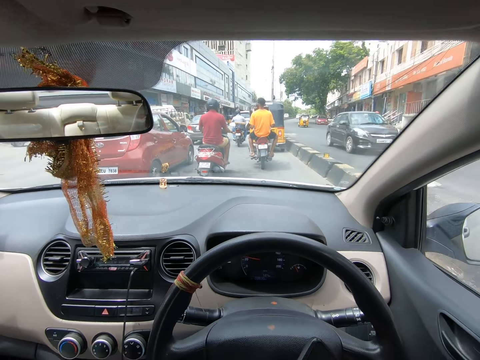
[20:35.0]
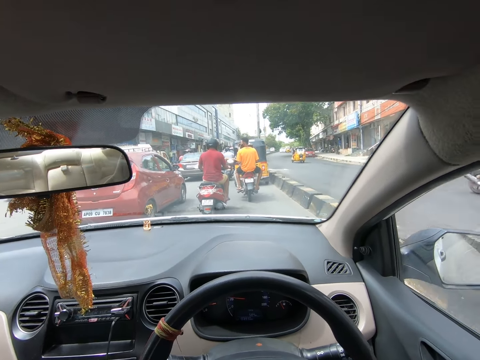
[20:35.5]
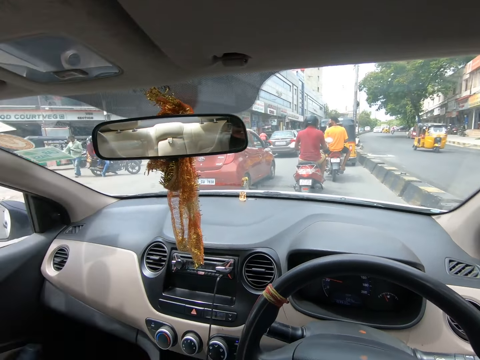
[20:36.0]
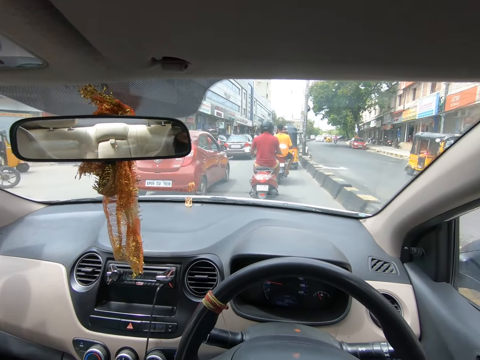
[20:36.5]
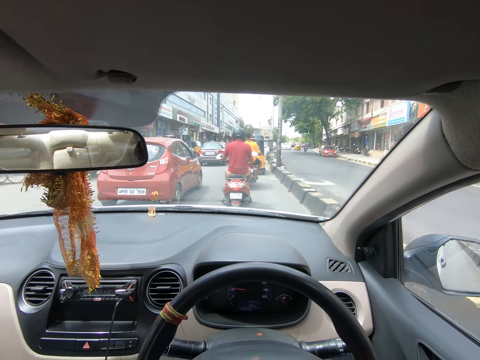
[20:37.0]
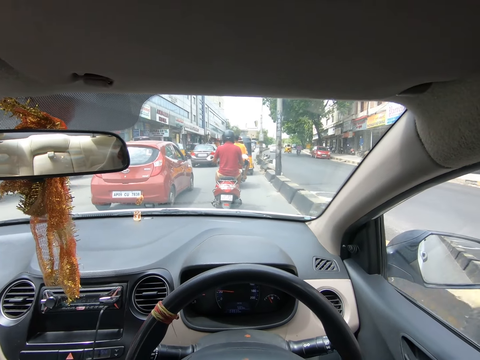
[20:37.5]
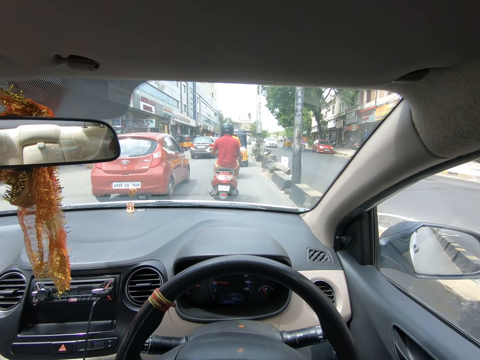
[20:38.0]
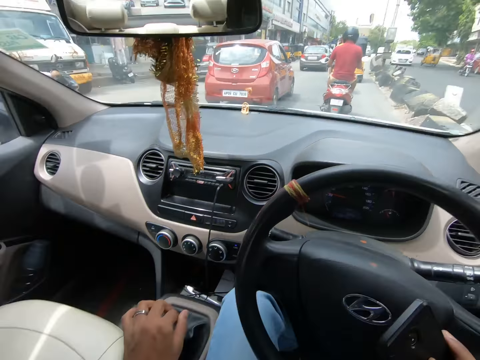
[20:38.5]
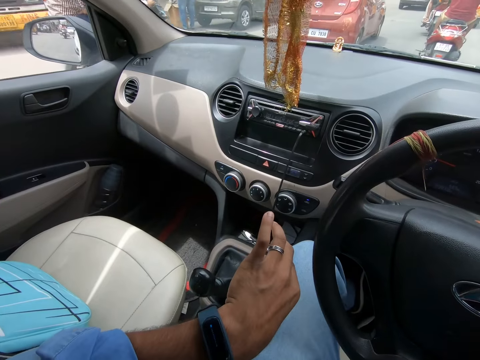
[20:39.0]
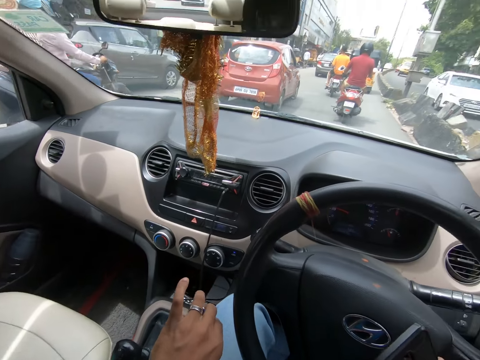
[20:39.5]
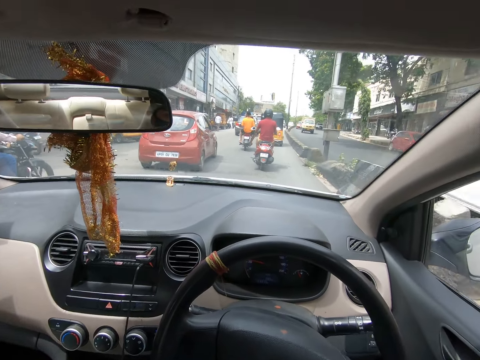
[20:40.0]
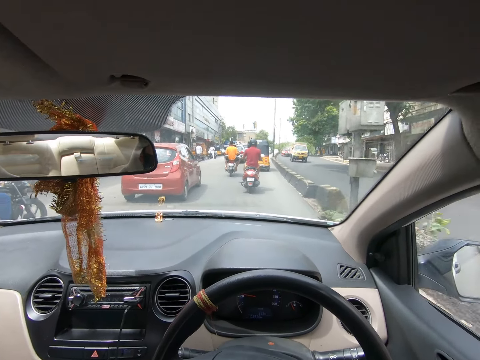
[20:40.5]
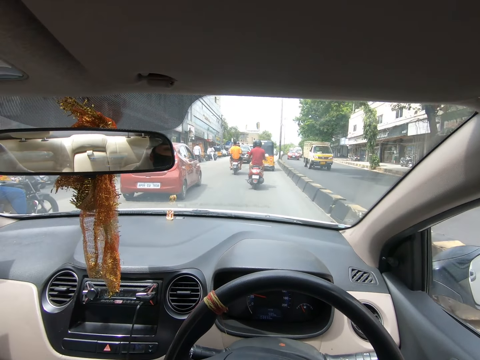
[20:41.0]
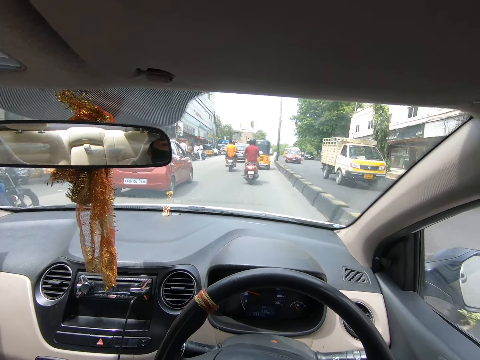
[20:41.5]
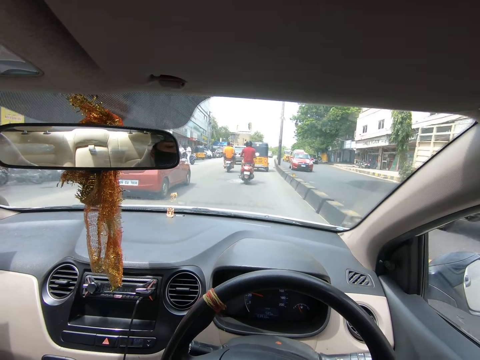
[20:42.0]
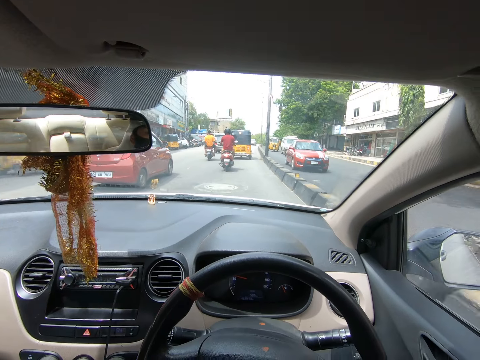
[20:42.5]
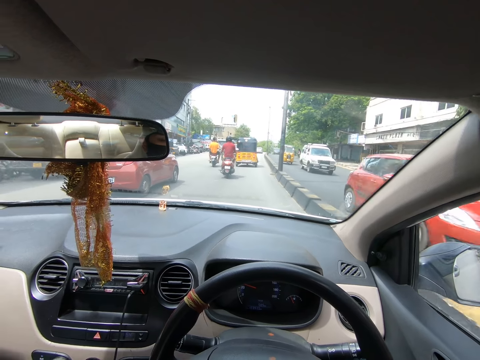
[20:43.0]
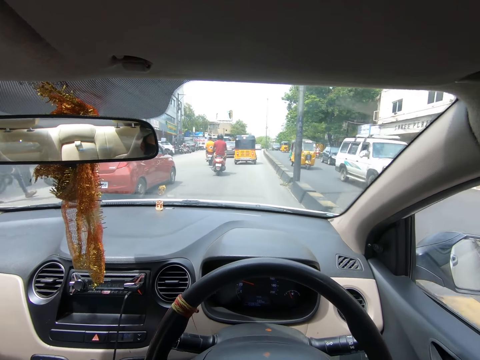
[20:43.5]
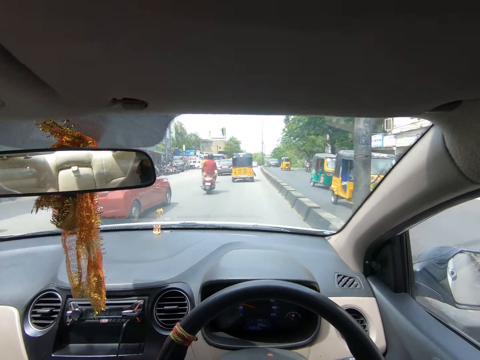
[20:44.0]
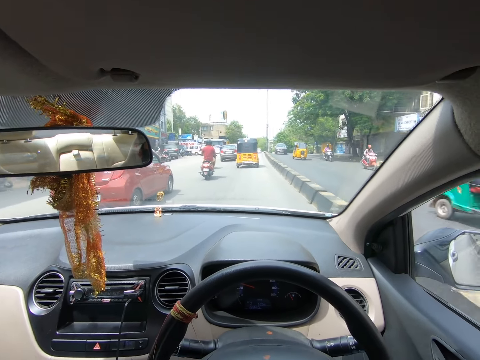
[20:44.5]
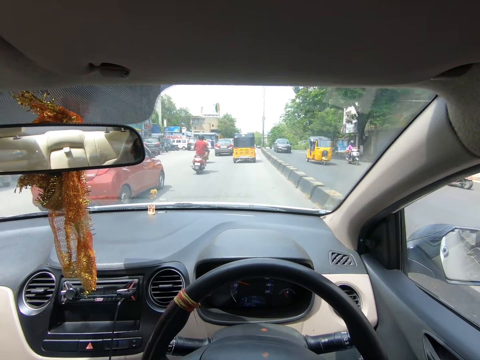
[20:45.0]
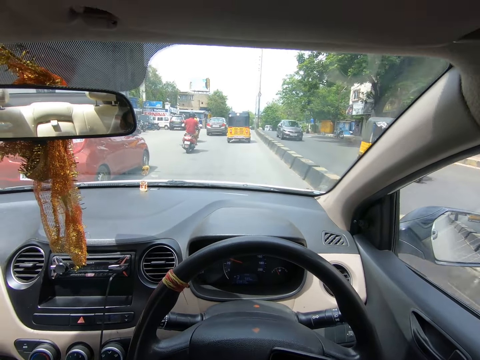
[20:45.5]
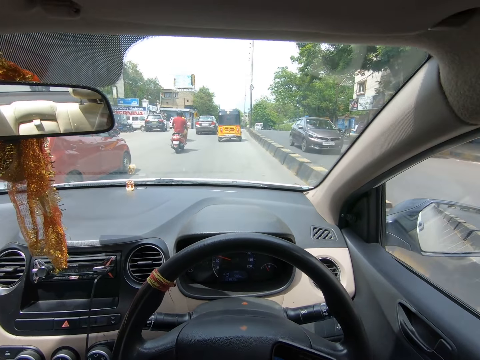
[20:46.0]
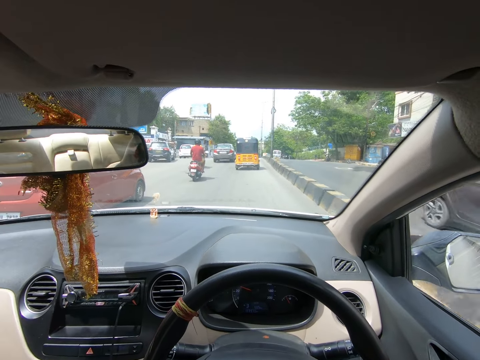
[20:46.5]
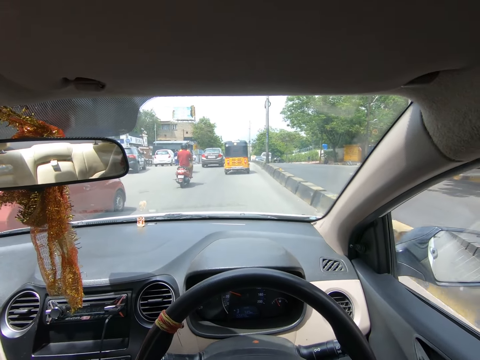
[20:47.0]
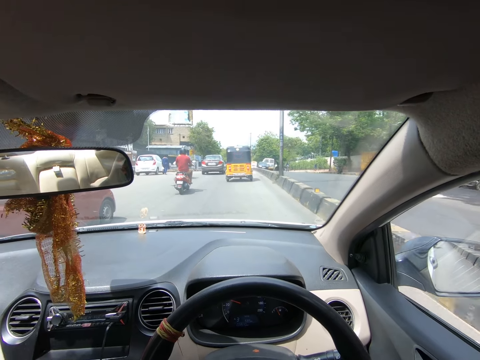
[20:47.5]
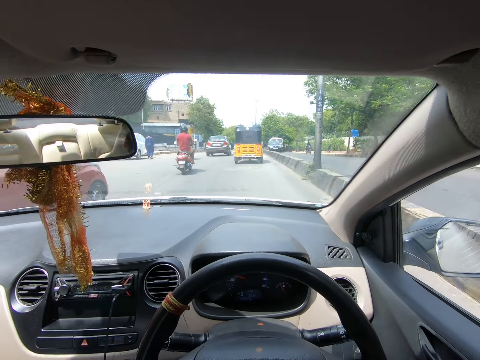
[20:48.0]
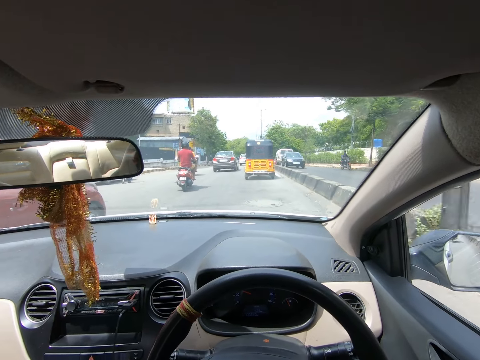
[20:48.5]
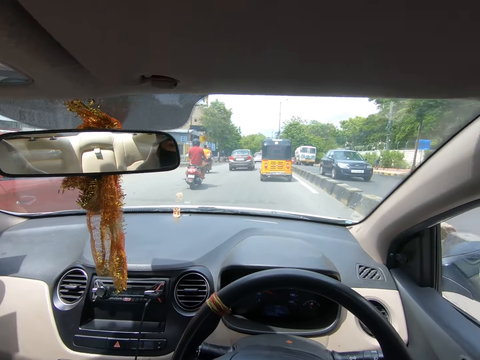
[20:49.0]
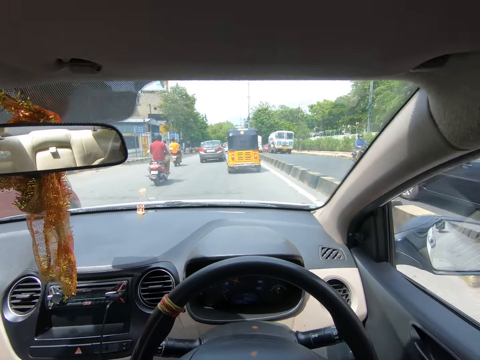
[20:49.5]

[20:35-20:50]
The camera wearer drives the car on the road. They converse on the phone. They look at the watch. They drive the car on the road. They converse on the phone.

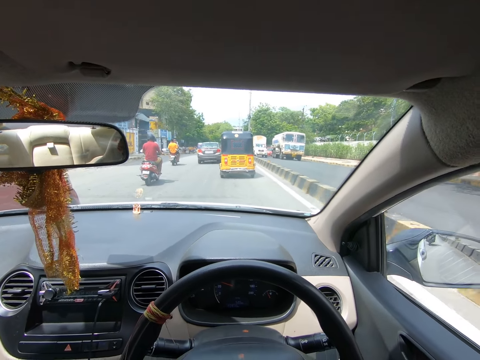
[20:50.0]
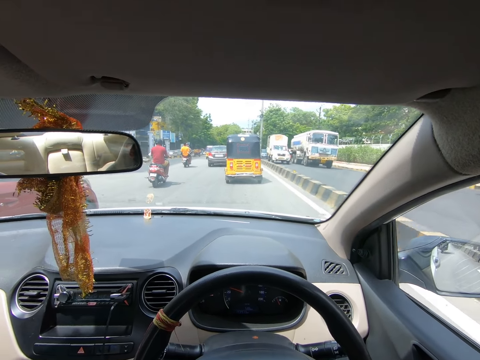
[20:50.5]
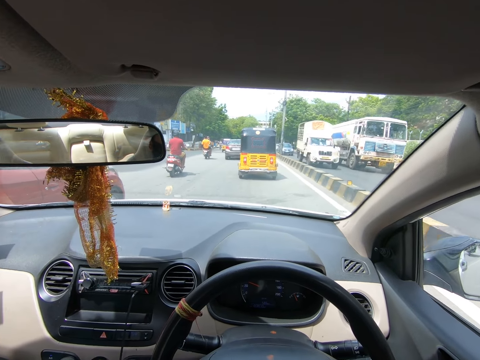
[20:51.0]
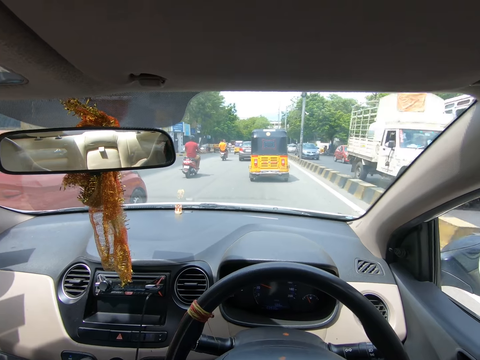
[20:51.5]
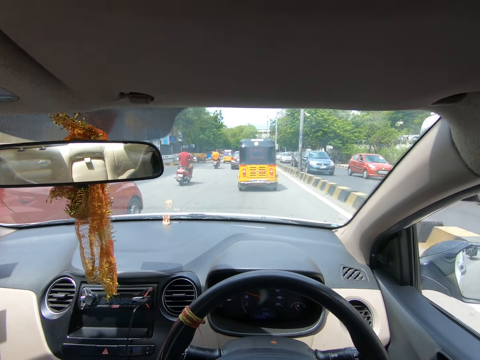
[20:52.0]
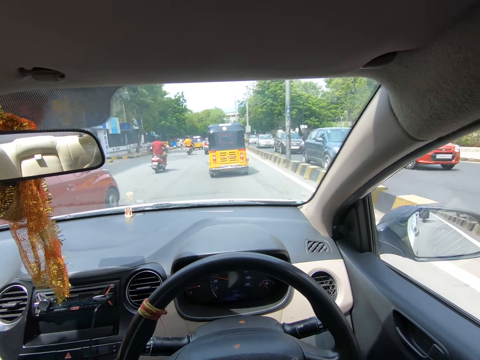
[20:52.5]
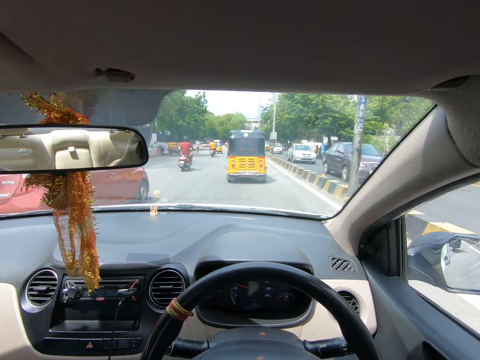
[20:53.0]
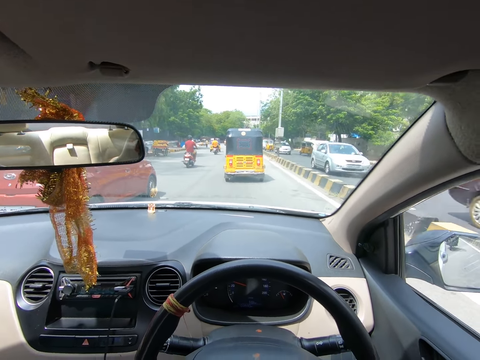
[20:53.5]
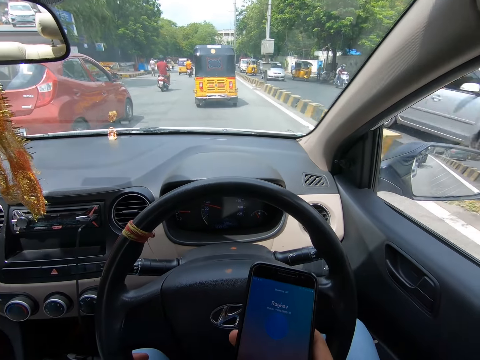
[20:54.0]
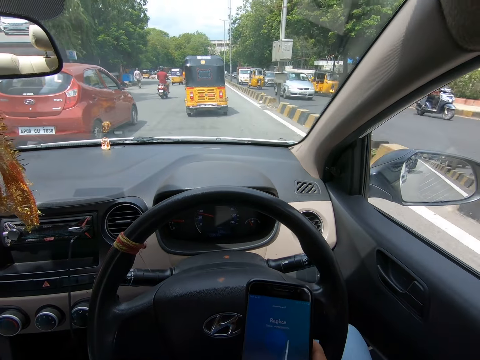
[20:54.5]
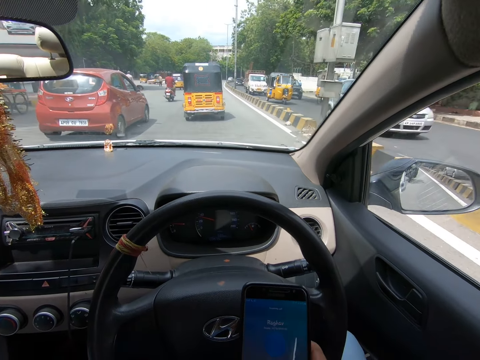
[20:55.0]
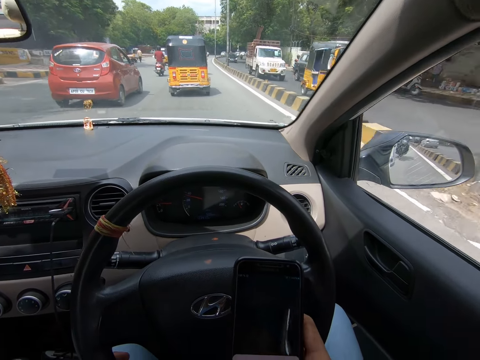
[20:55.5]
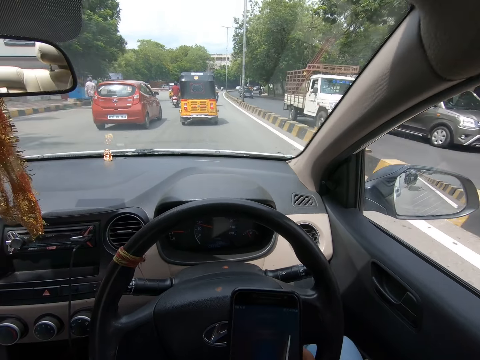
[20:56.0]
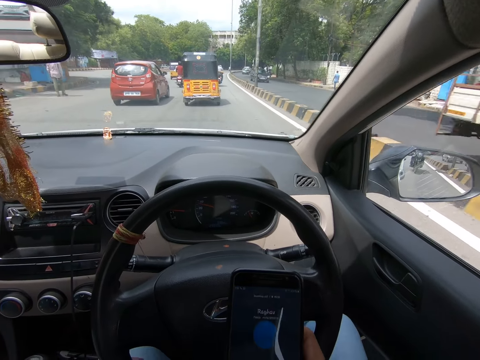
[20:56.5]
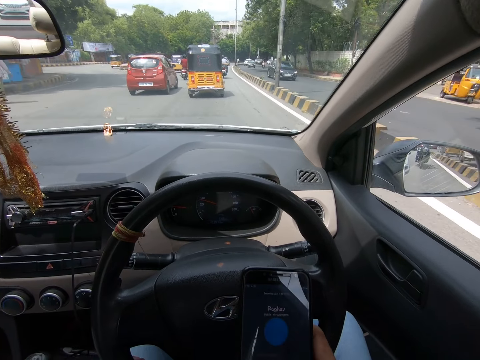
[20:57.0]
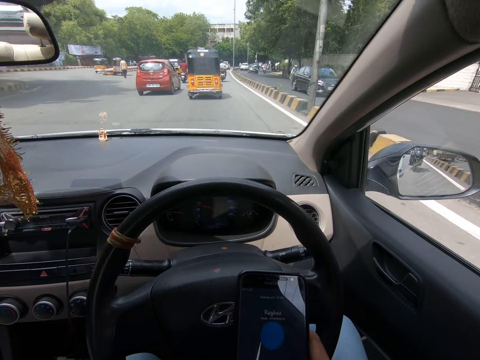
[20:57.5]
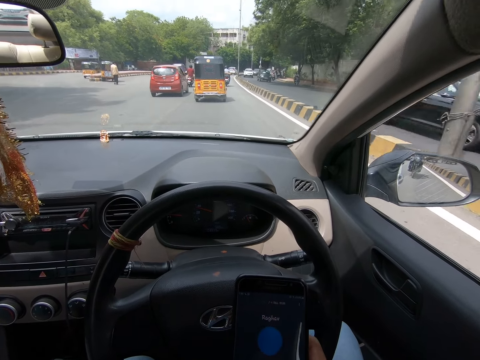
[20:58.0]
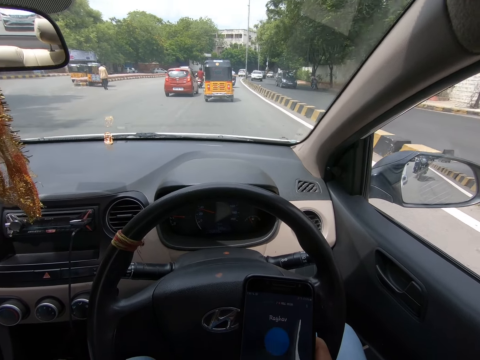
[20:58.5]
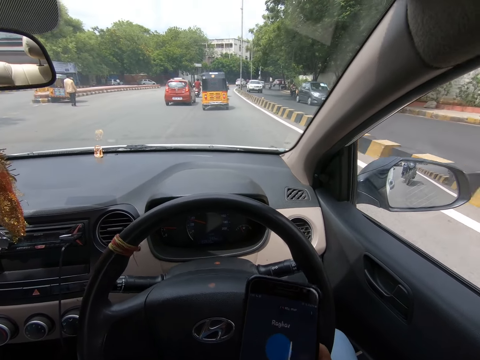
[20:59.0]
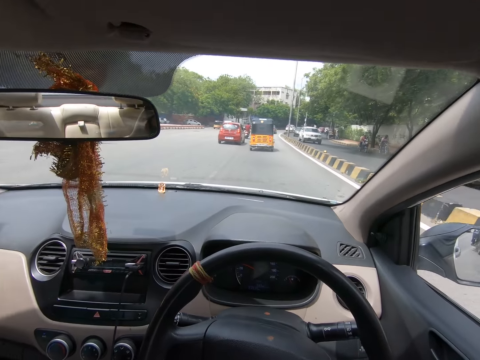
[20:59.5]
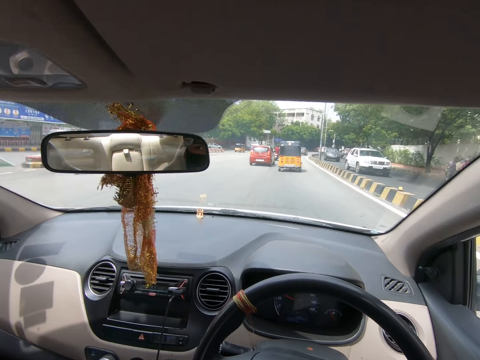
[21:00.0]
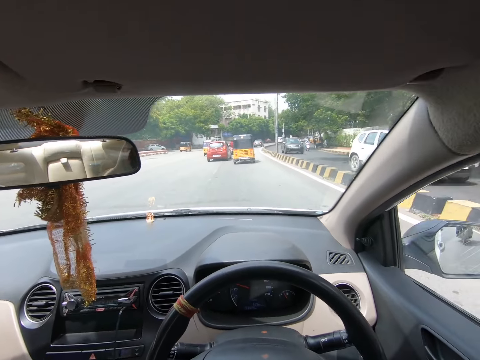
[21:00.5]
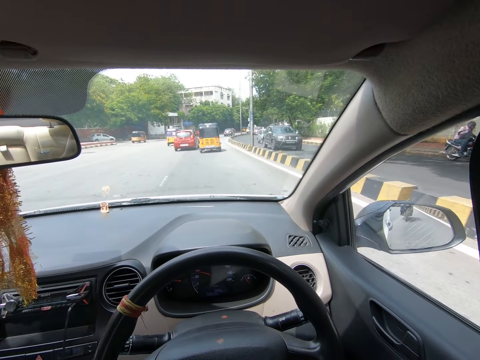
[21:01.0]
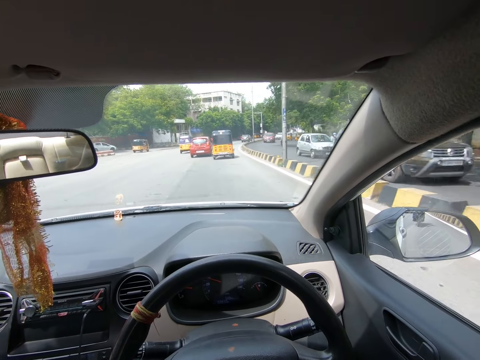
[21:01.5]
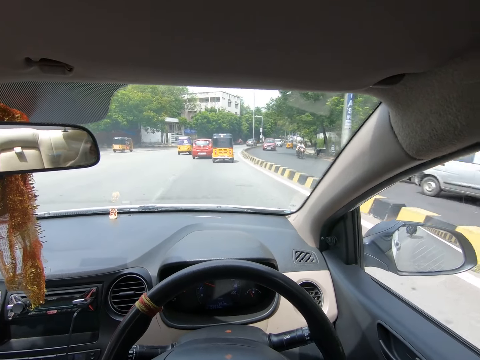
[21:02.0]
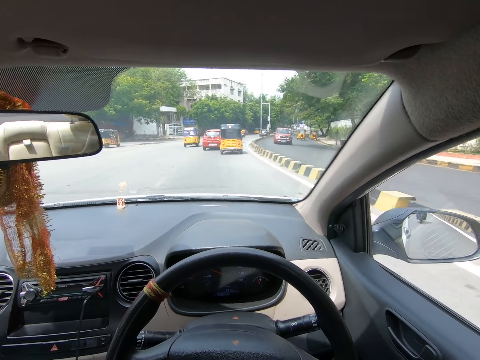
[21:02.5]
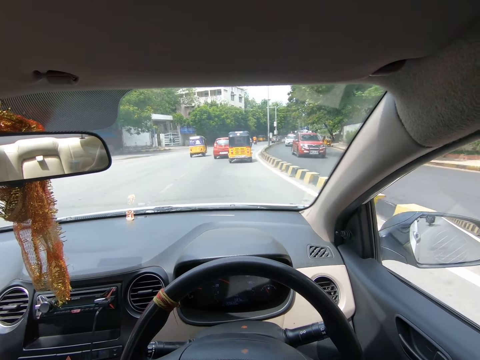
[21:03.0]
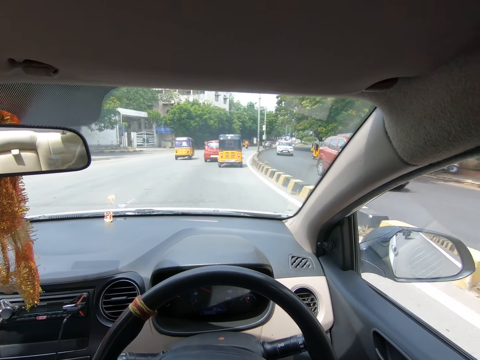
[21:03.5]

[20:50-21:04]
The camera wearer stops the call. They drive the car on the road. They receive another call. They drive.
